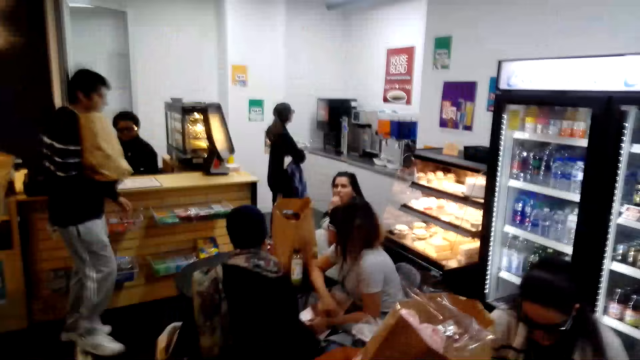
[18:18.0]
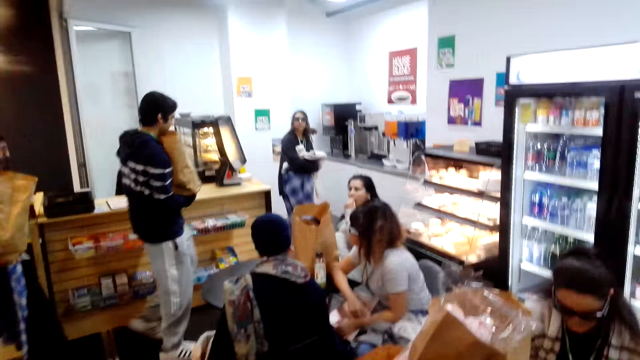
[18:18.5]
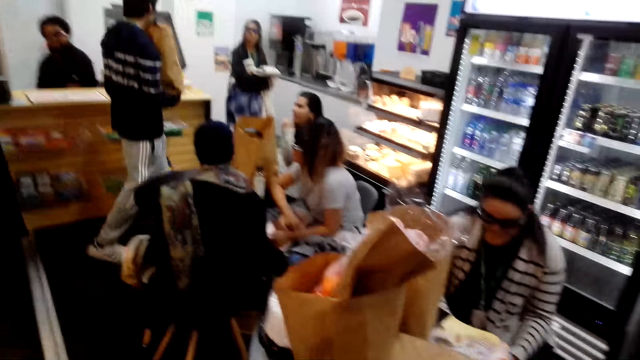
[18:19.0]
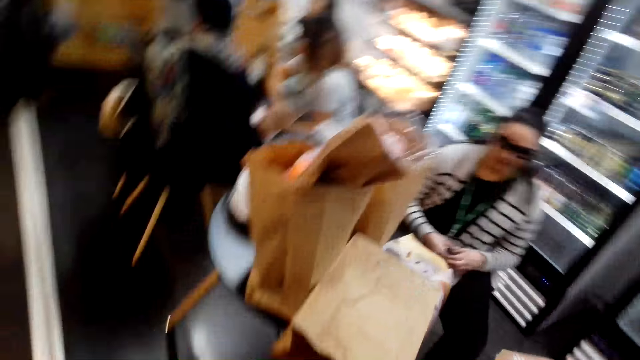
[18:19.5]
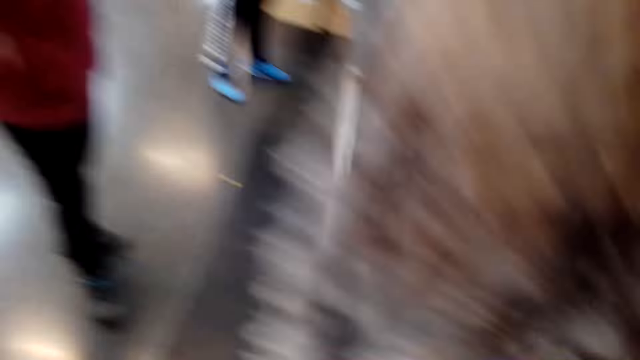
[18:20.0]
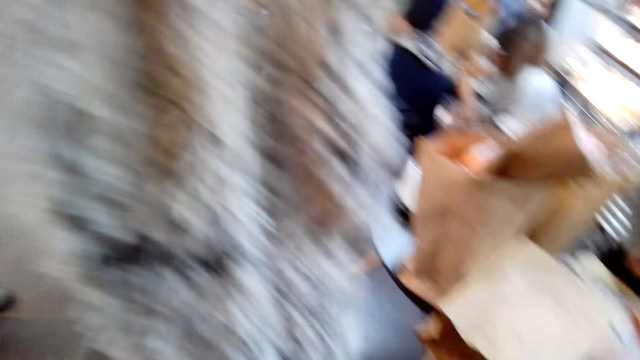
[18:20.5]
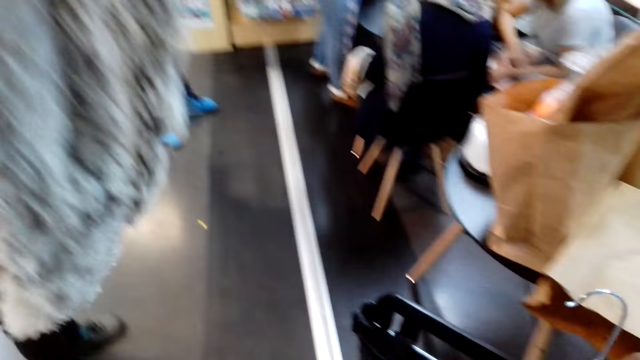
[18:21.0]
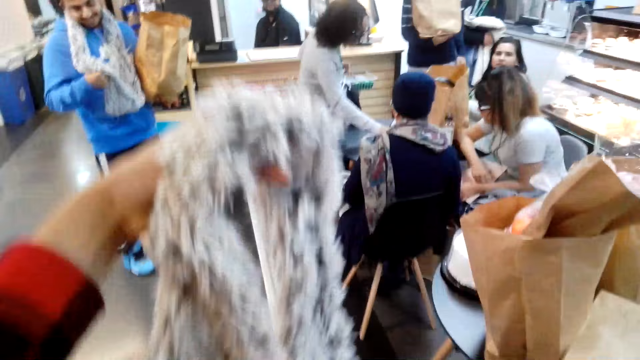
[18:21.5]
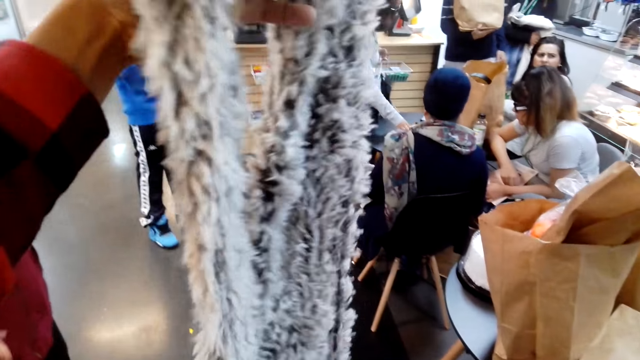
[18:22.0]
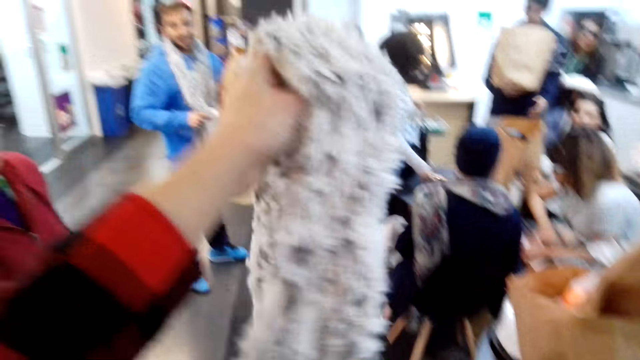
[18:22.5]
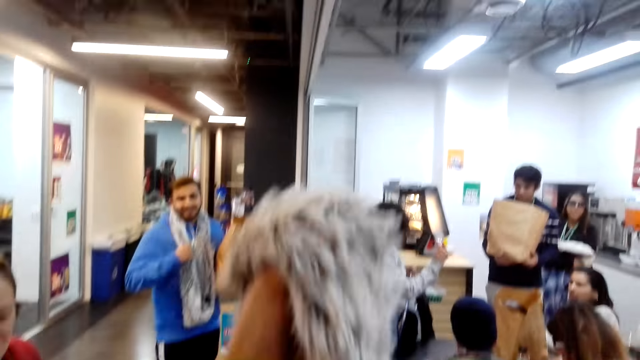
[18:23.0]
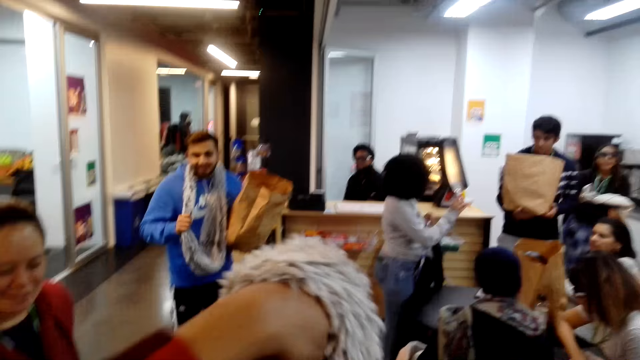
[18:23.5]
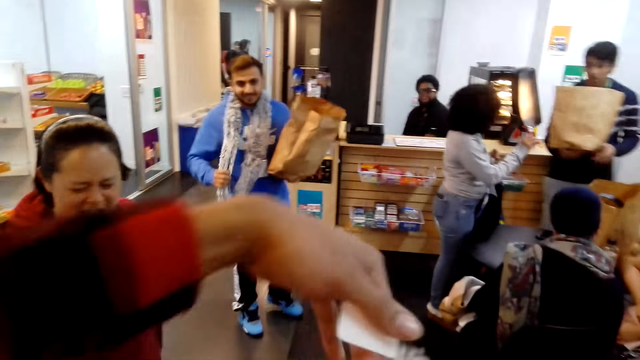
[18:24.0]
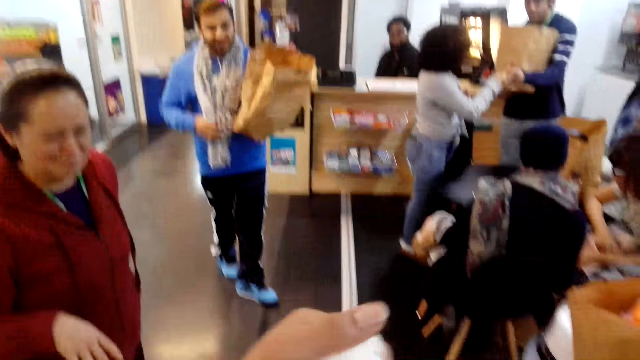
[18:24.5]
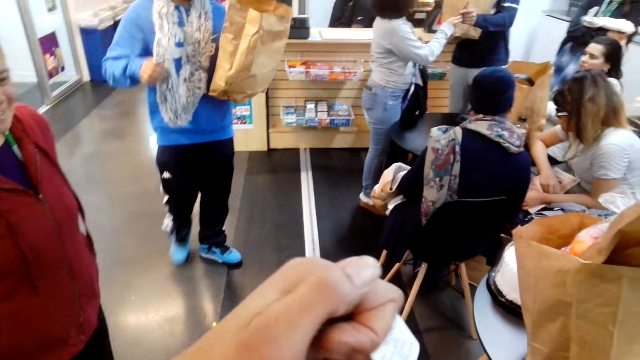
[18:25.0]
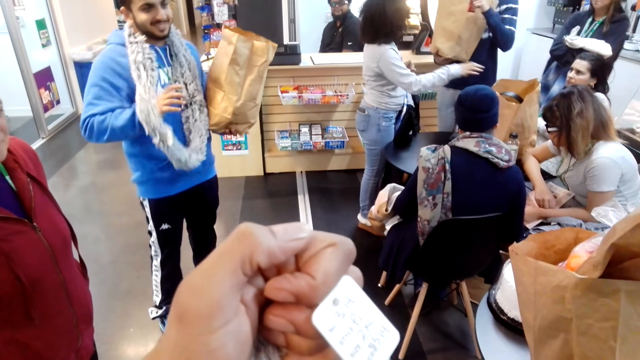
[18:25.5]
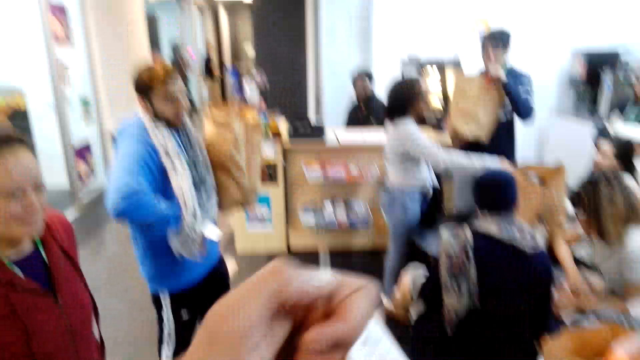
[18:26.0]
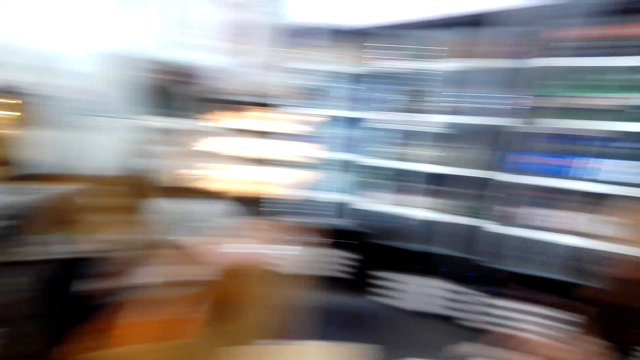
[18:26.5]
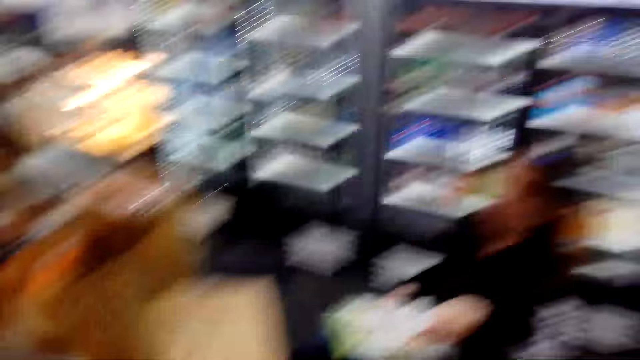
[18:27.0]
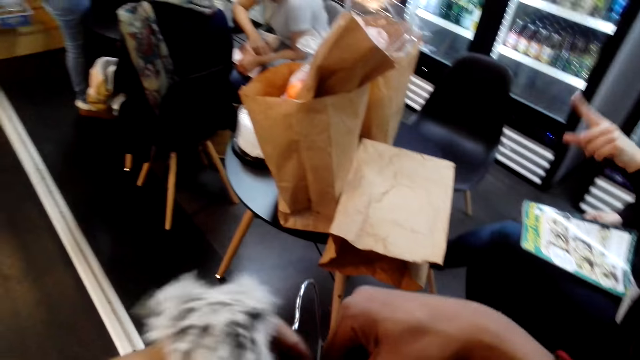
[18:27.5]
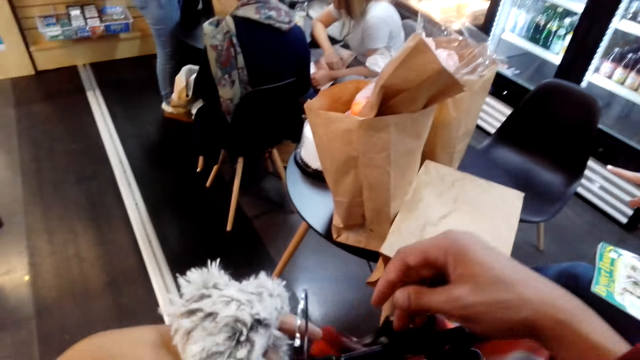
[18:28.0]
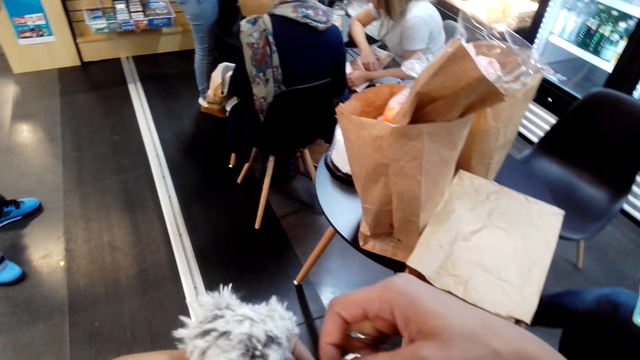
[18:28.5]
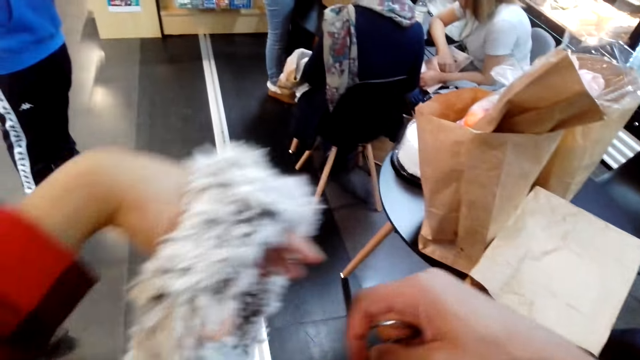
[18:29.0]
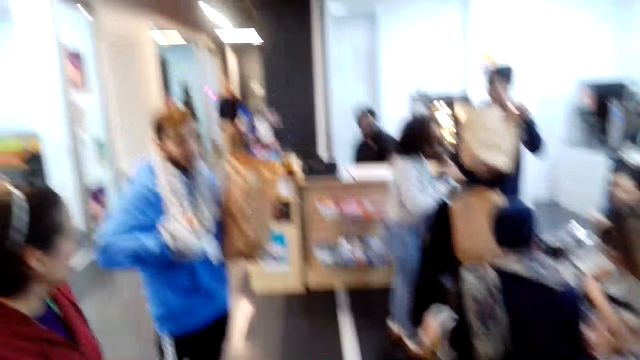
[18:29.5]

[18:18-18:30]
The camera wearer stares at the neck scarf on the hand. They grab the scarf. They stare around the shop.

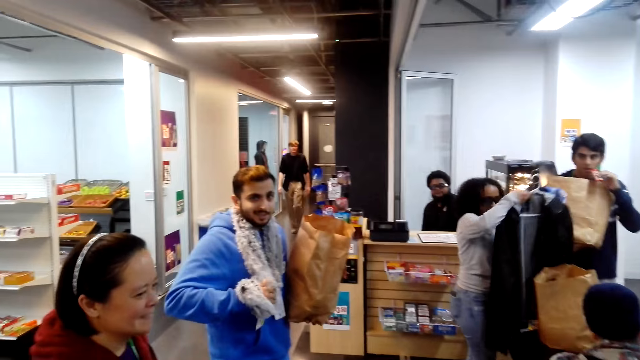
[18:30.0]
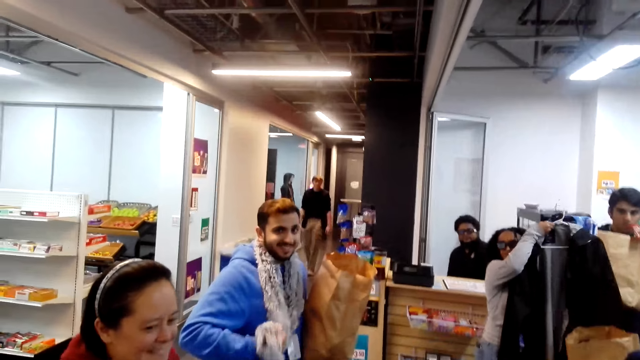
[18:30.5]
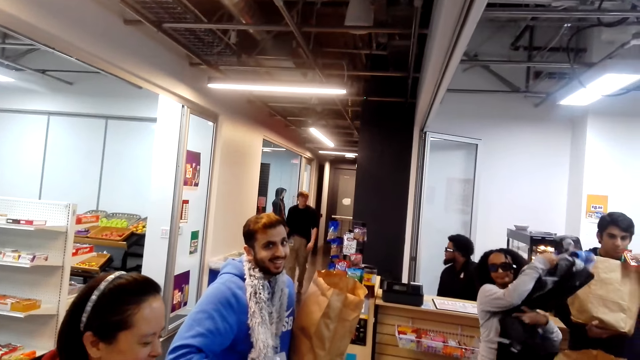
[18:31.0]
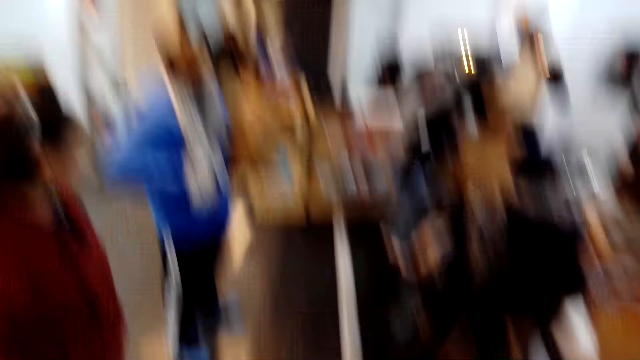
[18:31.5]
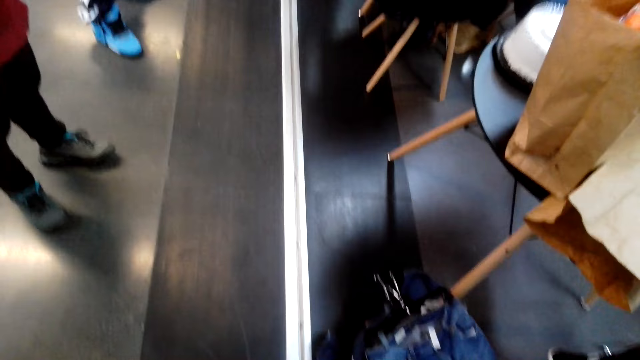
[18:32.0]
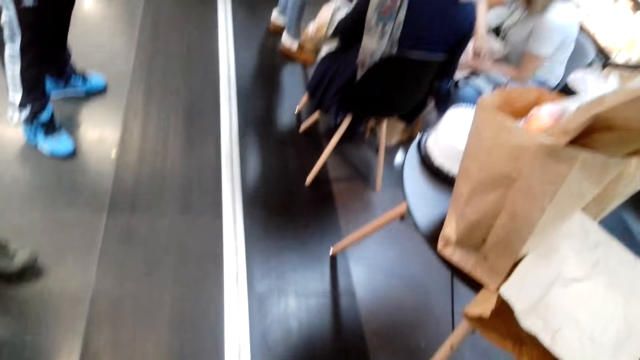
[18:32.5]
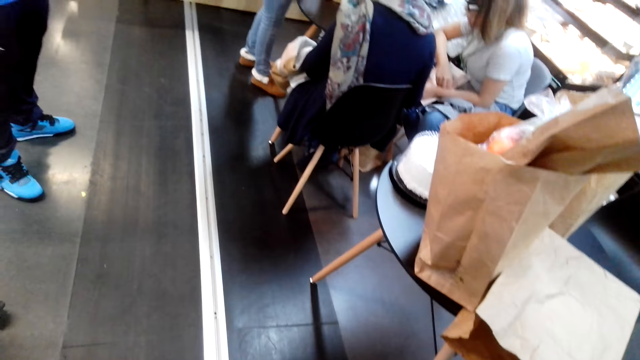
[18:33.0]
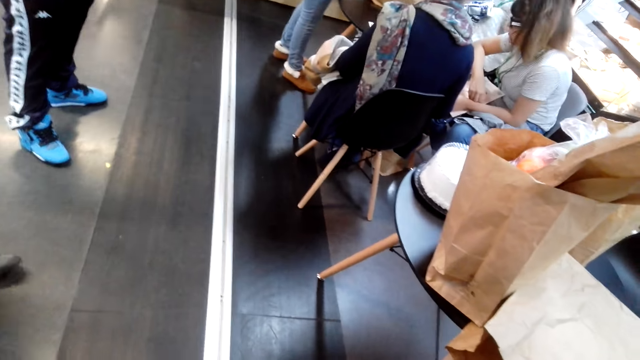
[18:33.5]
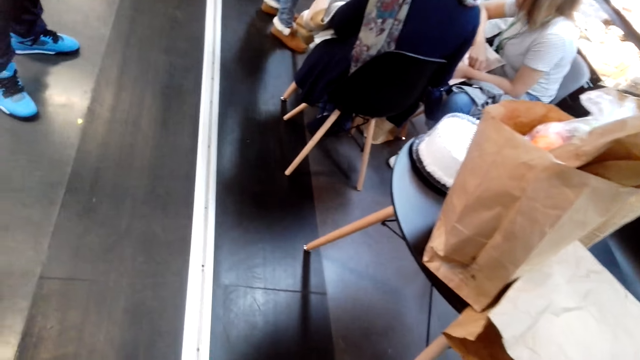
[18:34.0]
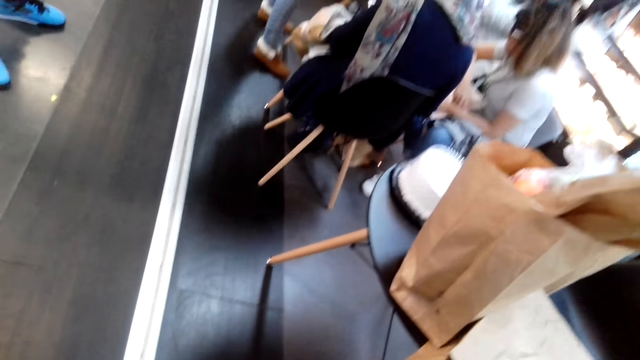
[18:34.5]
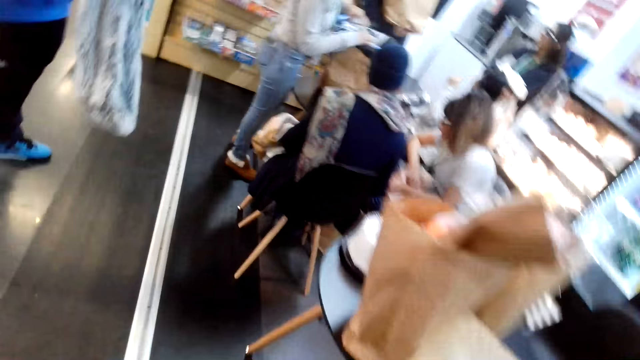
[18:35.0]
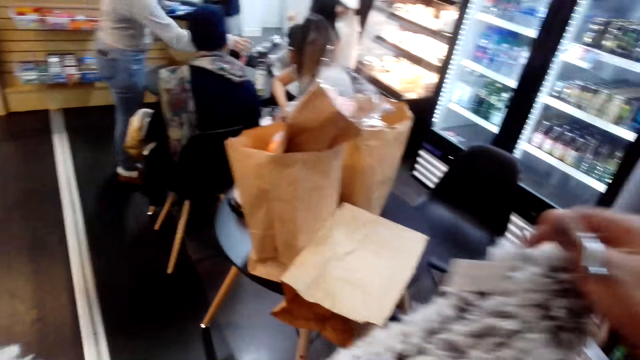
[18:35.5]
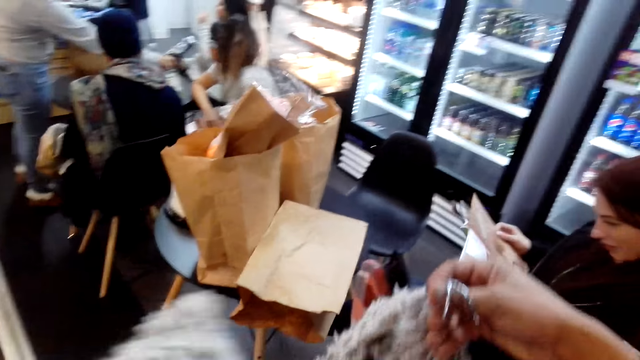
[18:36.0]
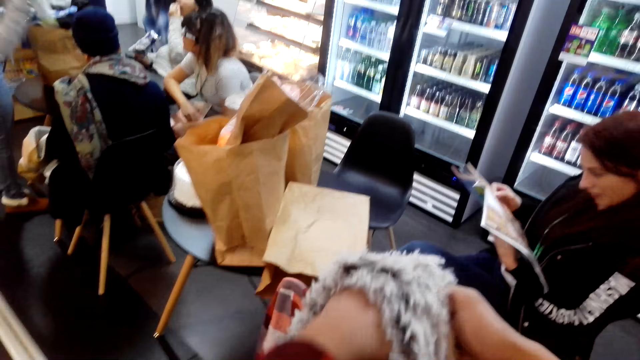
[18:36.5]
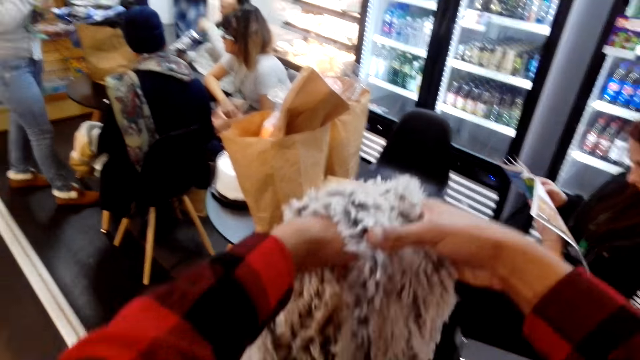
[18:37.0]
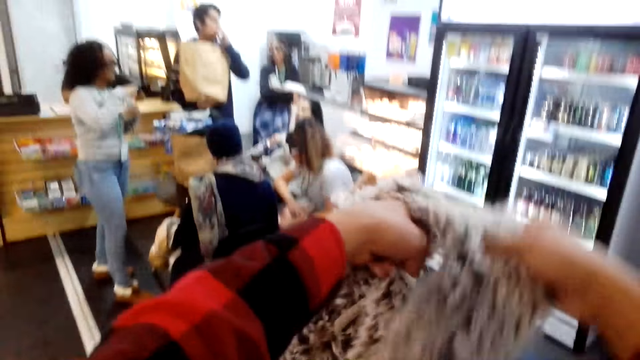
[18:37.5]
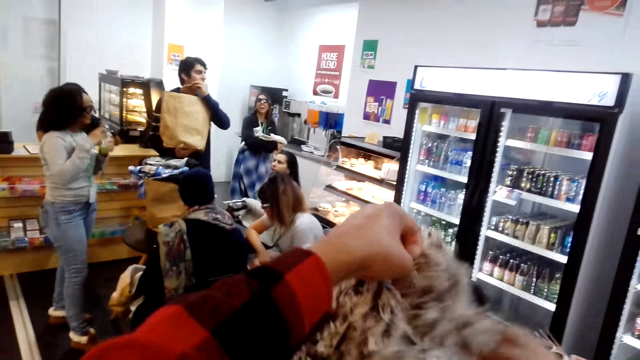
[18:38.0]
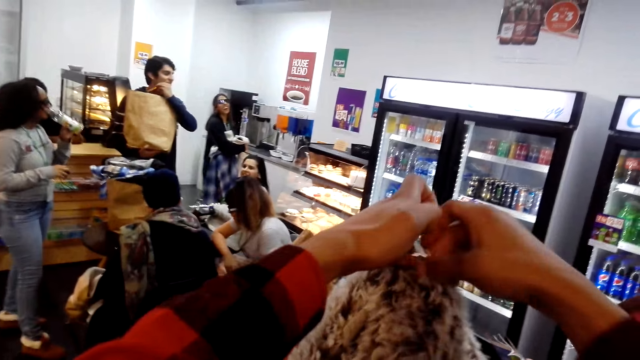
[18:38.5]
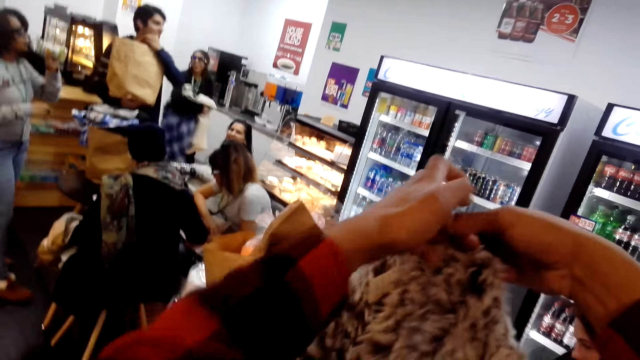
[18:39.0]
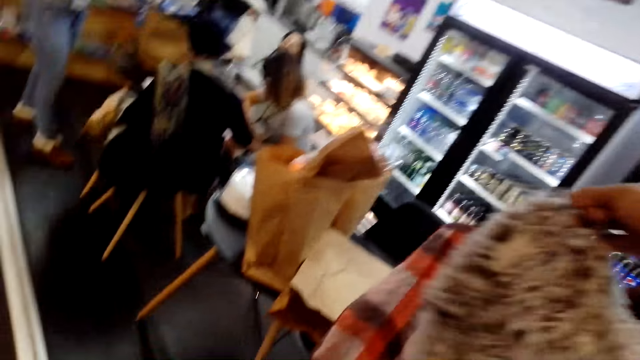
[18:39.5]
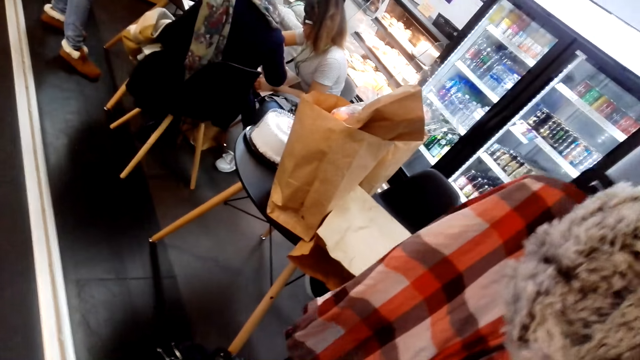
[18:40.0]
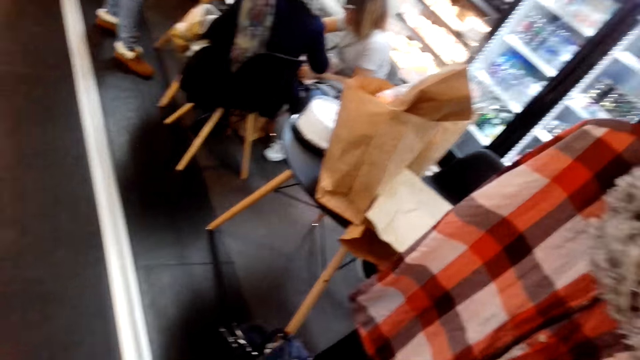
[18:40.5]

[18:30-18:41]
The camera wearer looks at a person. They talk. They stare at the neck scarf on the hand.
